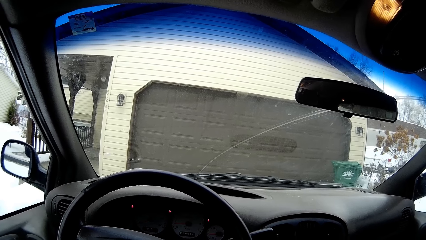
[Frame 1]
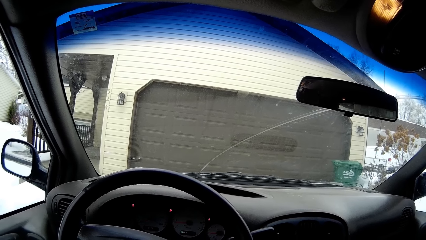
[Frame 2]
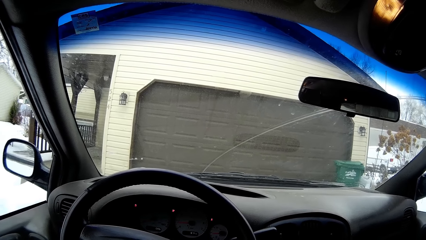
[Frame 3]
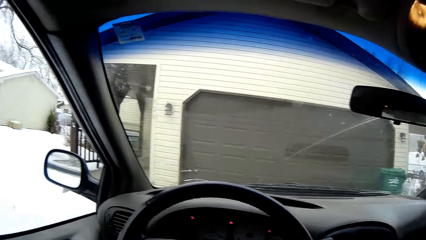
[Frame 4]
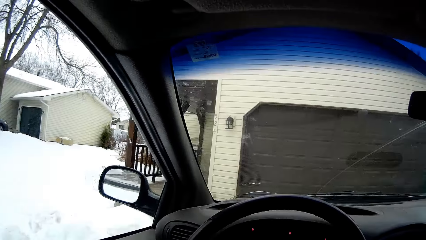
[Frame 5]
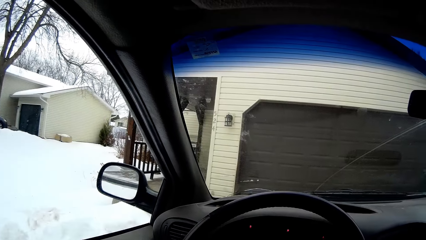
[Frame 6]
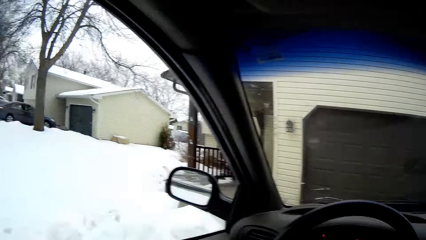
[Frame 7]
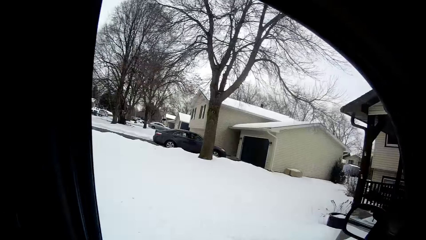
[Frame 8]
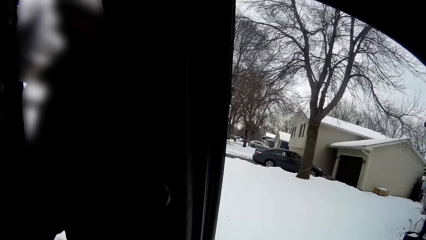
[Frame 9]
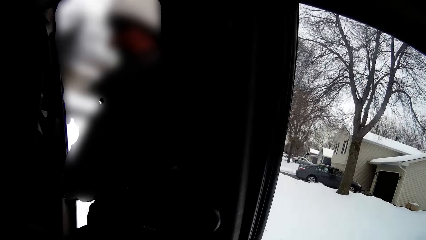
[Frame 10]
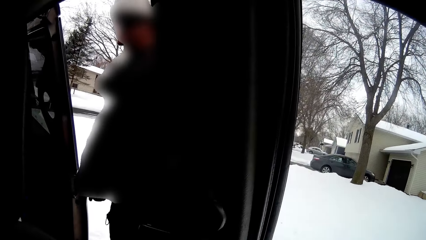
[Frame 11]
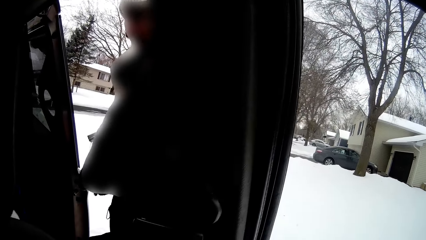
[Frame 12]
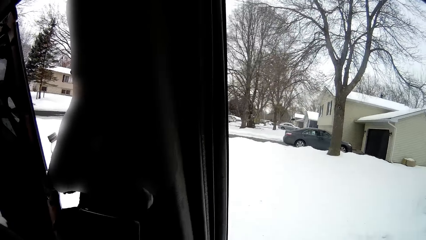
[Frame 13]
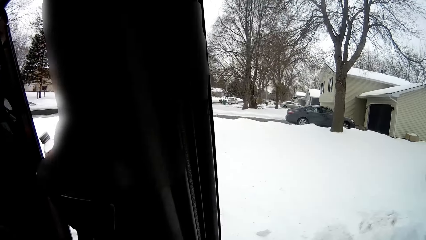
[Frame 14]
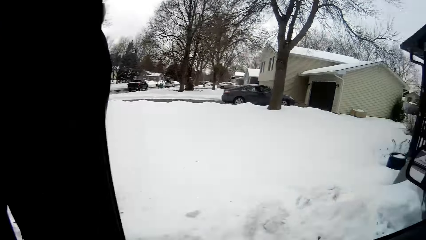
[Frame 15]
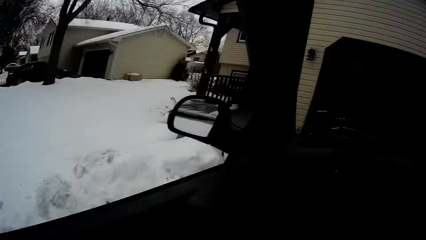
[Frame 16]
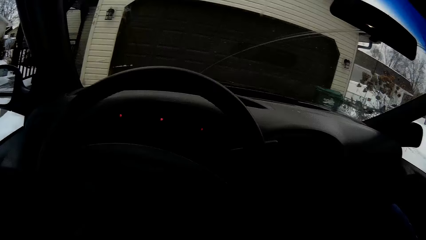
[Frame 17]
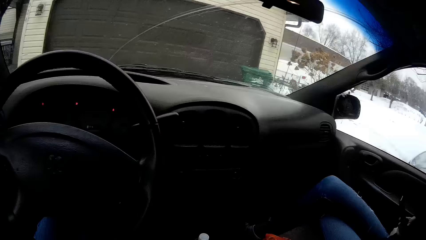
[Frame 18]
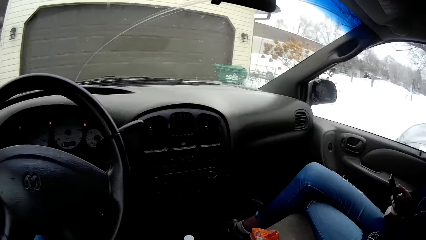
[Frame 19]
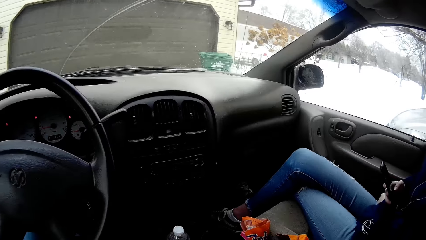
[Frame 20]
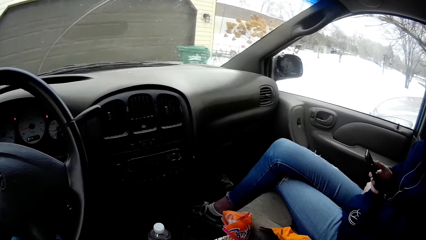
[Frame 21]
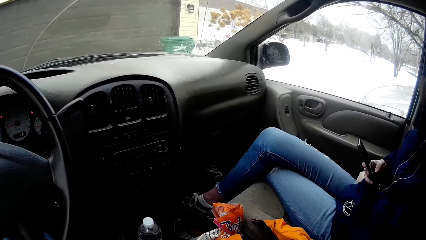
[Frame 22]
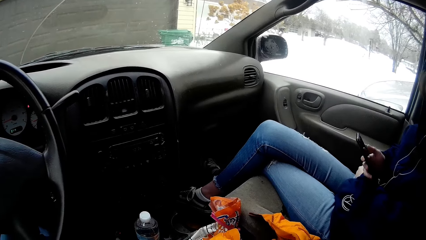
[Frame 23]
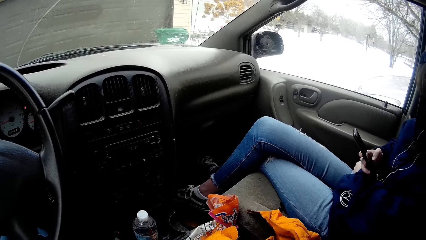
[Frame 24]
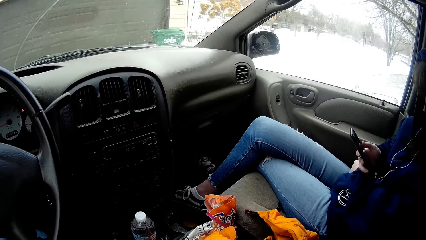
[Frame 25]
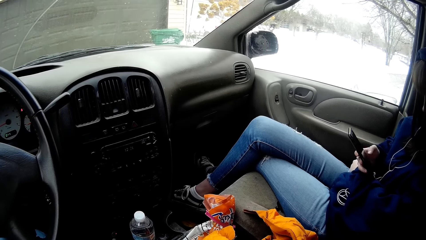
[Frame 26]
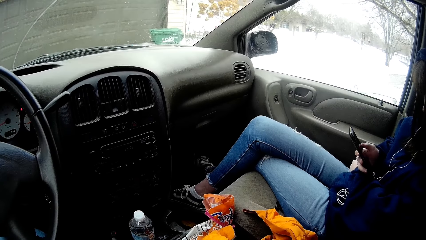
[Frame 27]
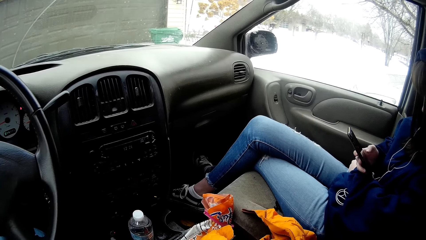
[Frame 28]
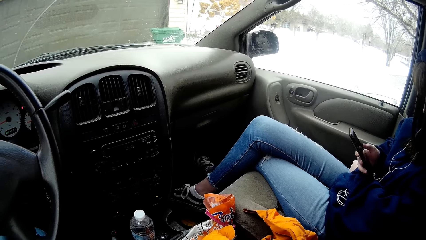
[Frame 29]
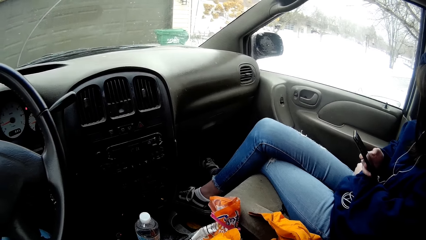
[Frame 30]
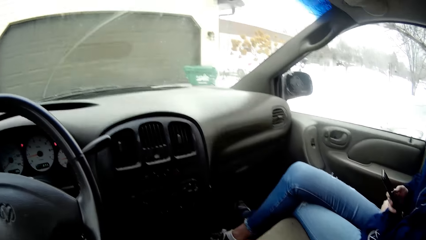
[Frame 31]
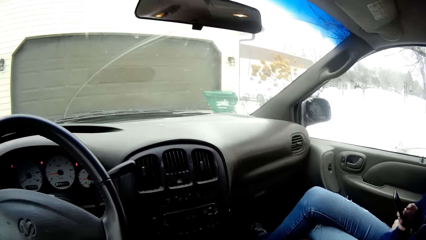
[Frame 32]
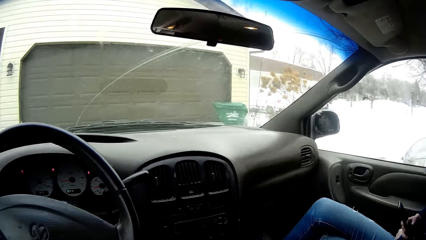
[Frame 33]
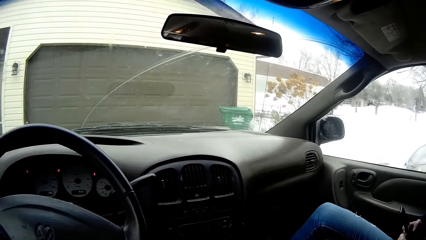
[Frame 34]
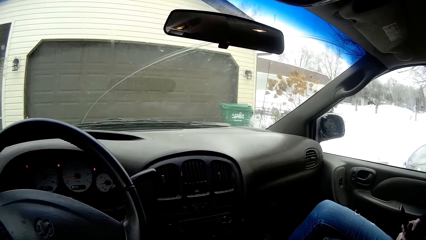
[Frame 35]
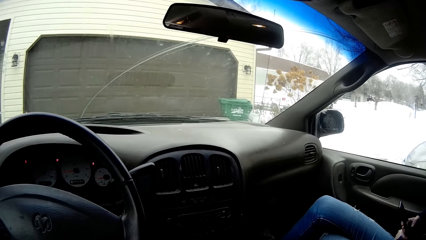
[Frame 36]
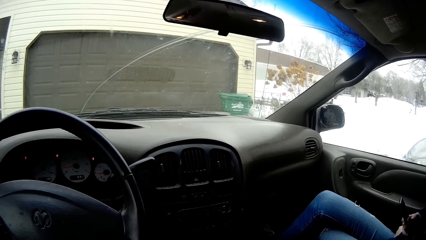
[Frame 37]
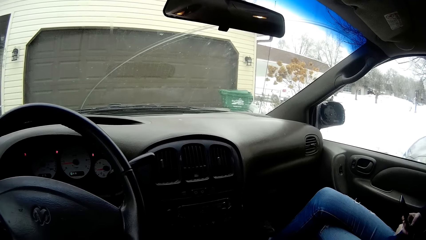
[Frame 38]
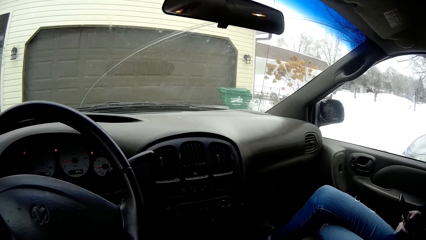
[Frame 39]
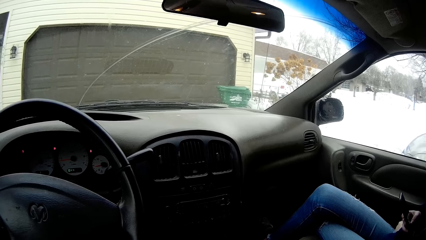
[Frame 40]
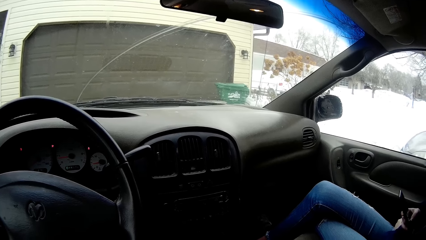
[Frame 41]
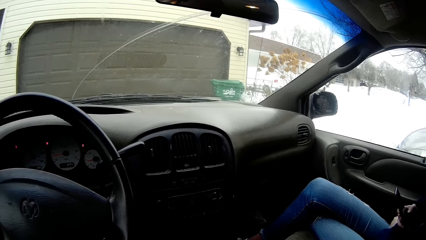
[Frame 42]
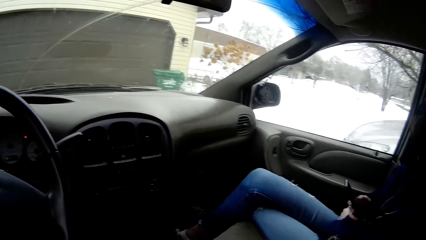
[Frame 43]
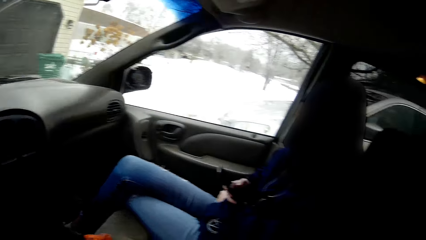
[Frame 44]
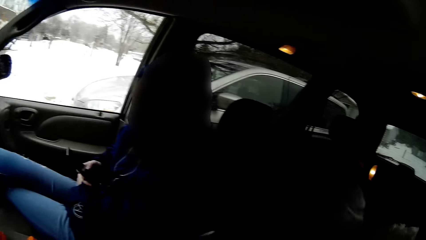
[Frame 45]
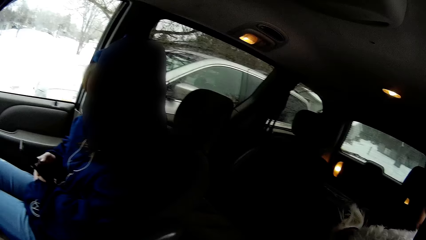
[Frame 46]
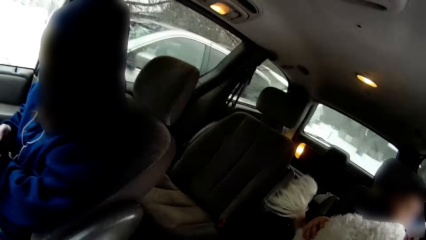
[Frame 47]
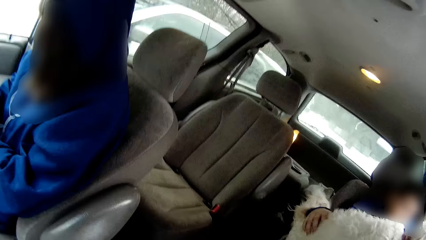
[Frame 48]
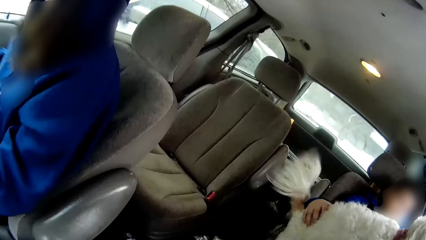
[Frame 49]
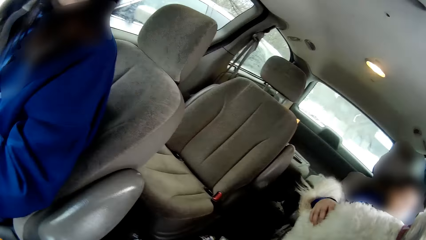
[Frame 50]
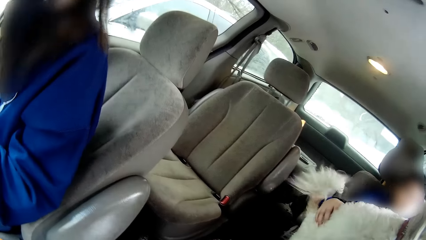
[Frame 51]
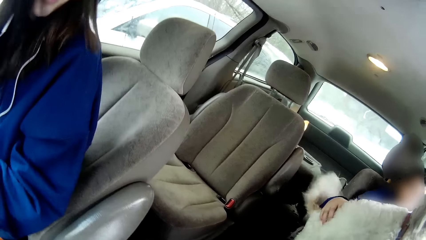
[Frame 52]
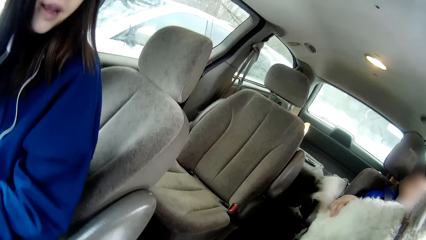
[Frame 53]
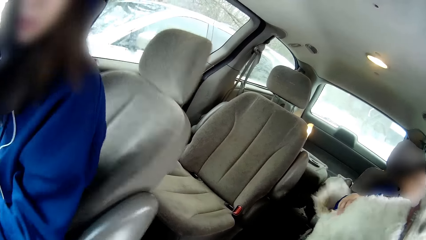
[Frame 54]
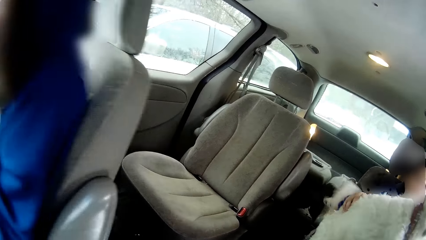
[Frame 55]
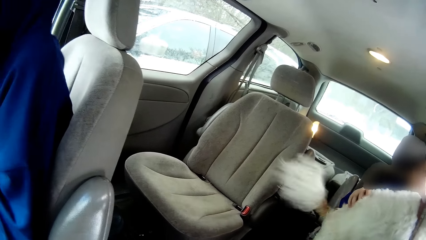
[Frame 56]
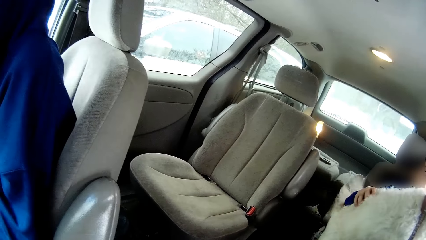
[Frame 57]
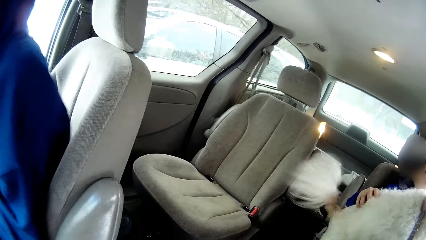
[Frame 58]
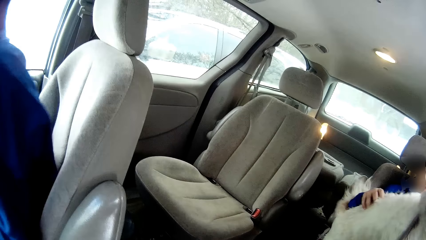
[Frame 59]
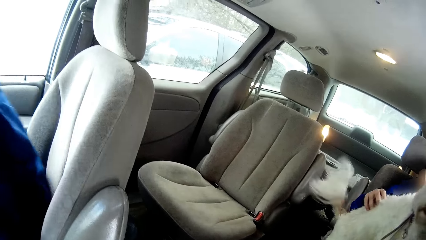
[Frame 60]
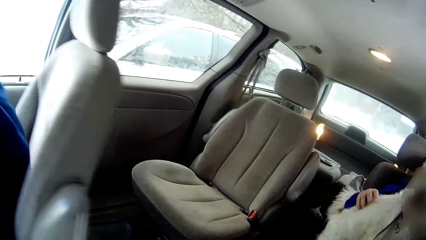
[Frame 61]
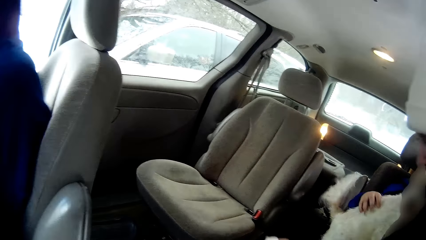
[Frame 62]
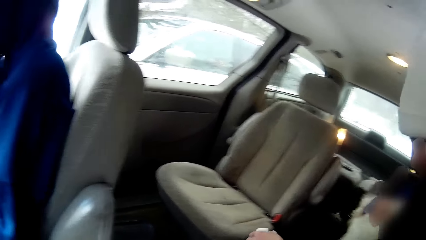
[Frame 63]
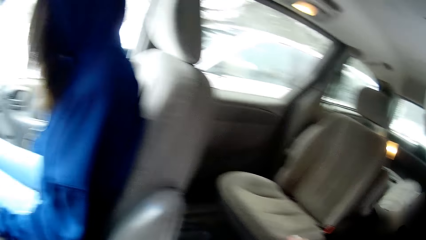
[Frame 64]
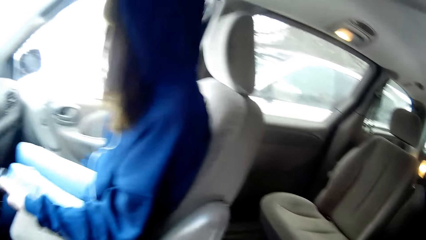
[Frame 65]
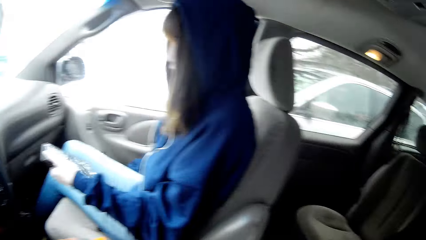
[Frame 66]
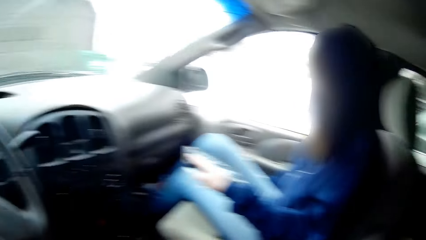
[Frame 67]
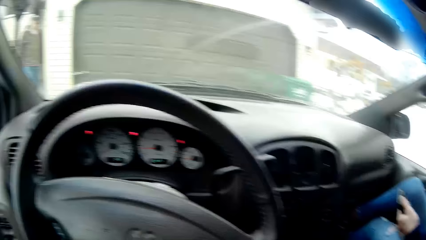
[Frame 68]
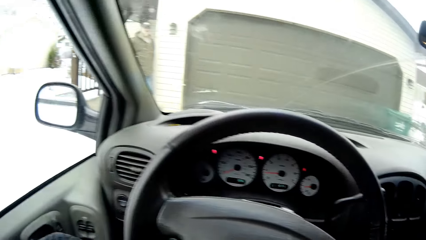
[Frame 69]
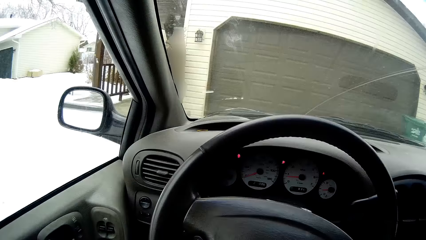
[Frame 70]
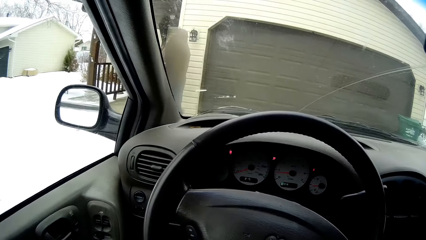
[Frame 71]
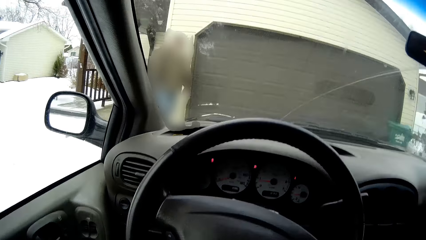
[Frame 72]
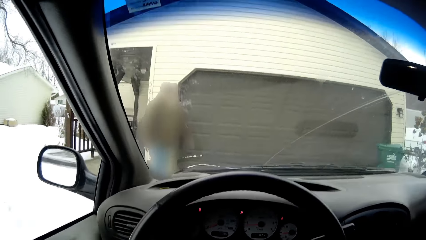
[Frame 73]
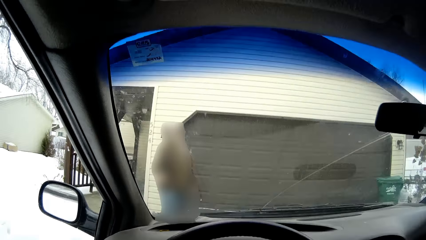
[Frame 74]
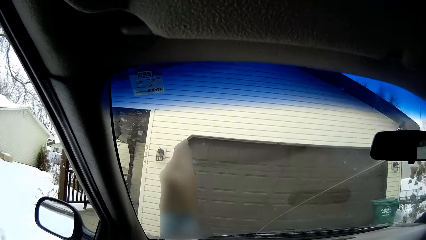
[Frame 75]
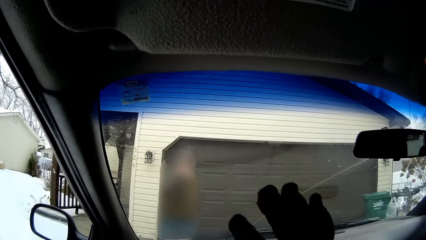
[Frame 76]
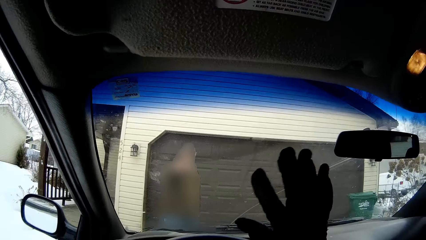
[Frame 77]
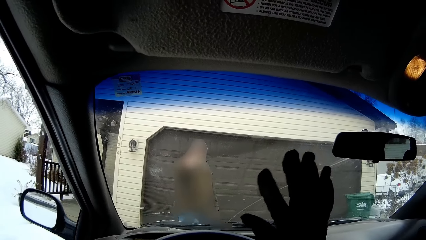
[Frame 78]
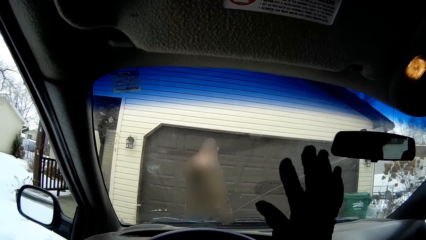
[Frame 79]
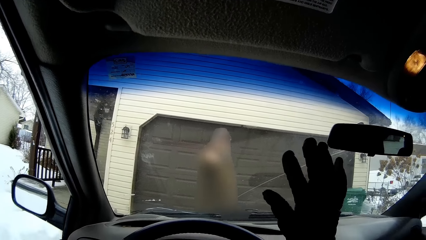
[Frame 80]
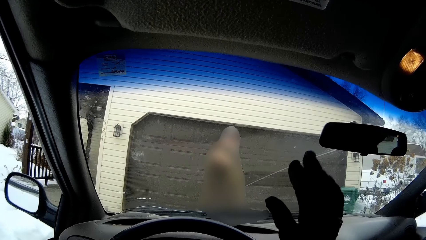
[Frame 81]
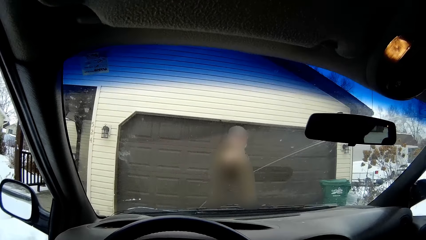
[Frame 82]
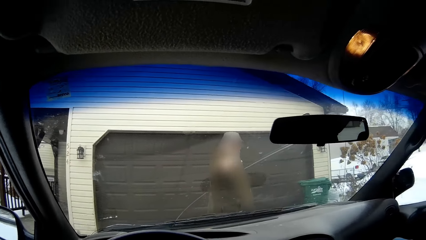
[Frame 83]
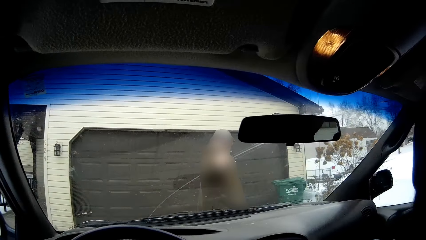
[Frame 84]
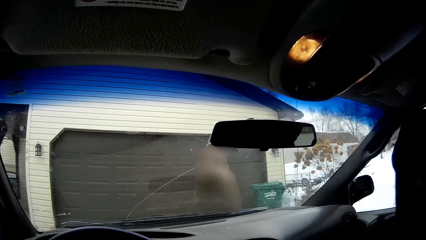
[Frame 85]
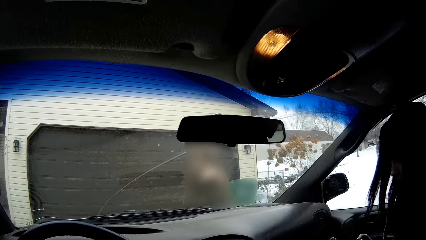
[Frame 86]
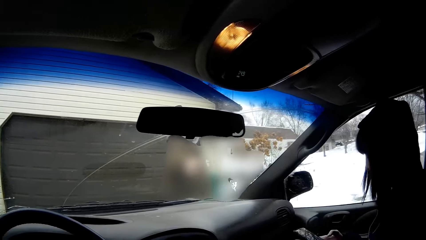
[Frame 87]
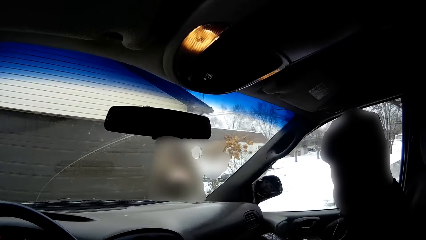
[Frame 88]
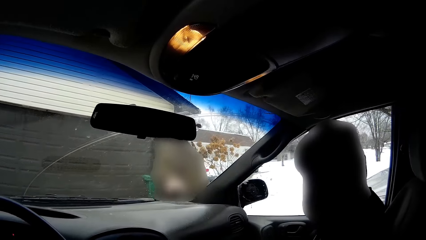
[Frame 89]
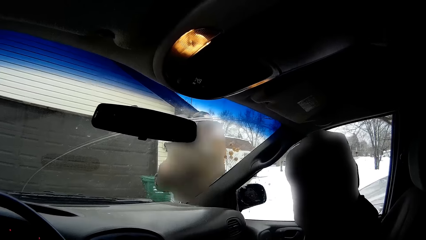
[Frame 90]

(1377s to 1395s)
A girl enters the back seat of the car. Another girl operates the phone with her right hand. The camera wearer looks at the other girl. She looks at a dog. The first girl holds the dog on her lap with both hands. The other girl converses with the first girl. The other girl adjusts her seat with both hands and holds the phone with her left hand. The camera wearer looks around. A man walks towards the car from the apartment. The camera wearer looks at the man and waves at the man with her right hand. The man waves towards the car with his right hand.
